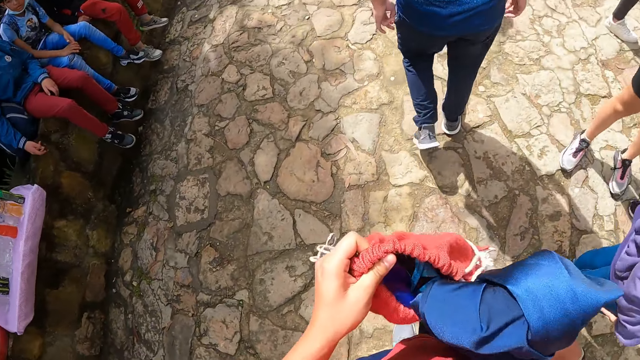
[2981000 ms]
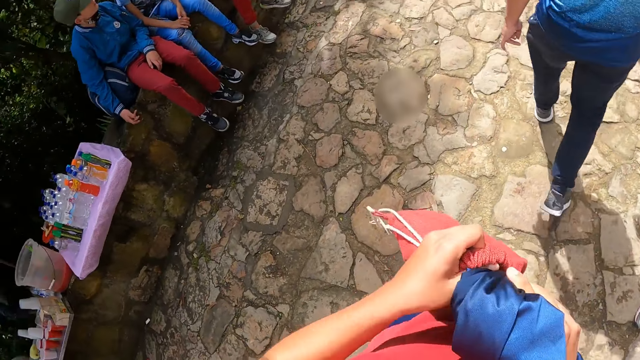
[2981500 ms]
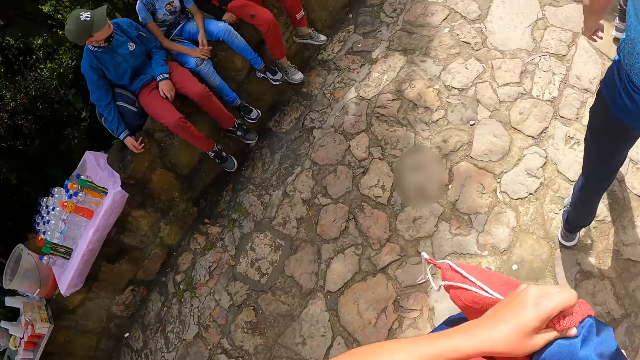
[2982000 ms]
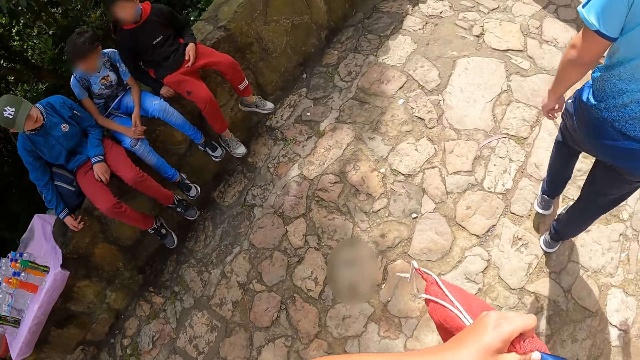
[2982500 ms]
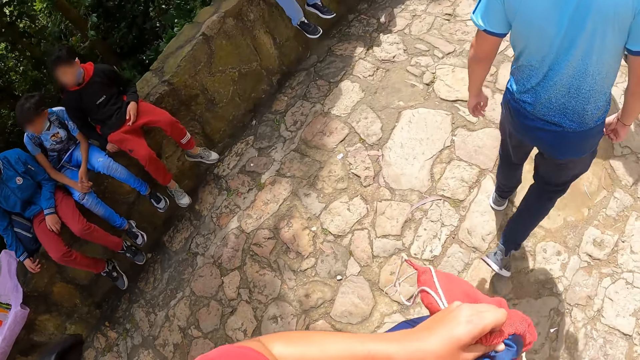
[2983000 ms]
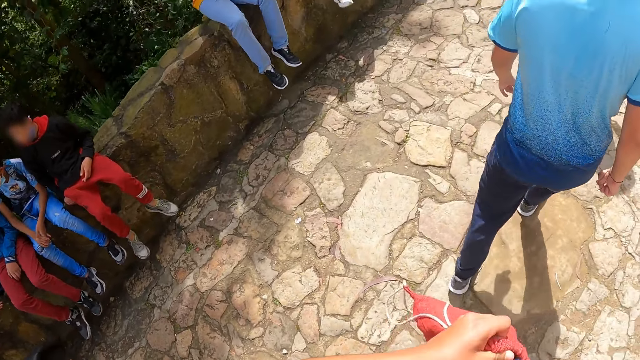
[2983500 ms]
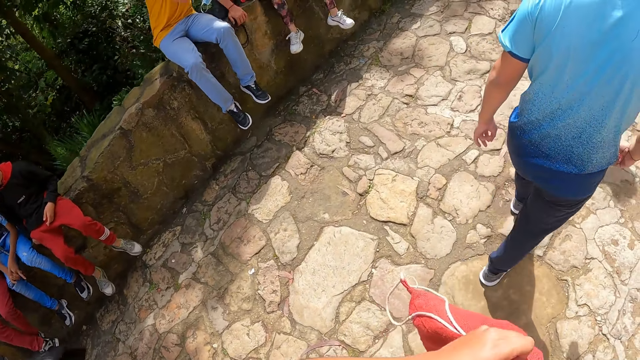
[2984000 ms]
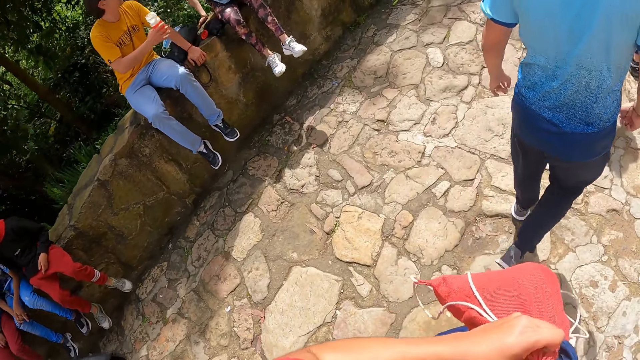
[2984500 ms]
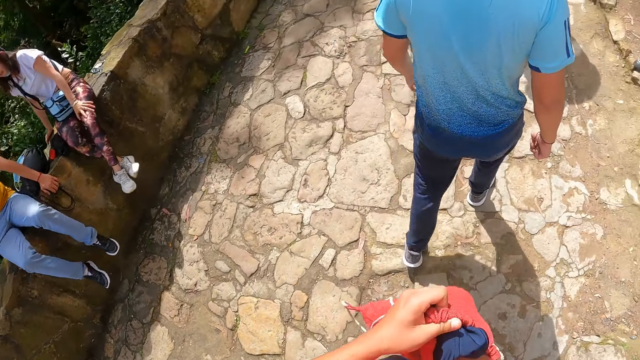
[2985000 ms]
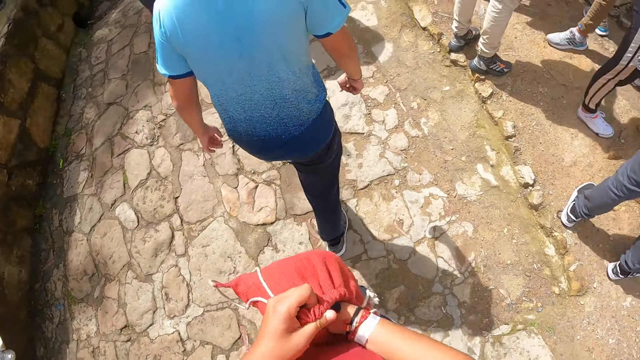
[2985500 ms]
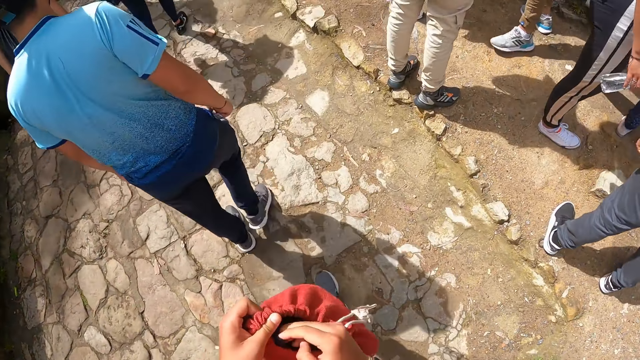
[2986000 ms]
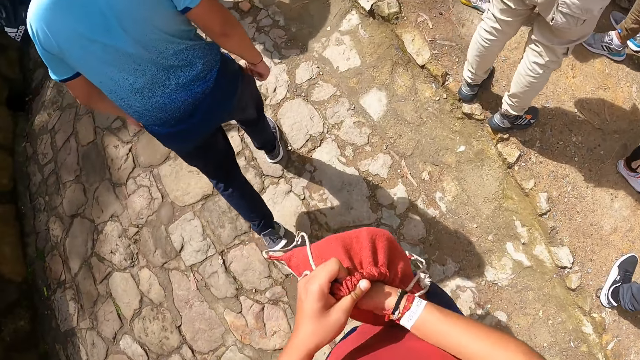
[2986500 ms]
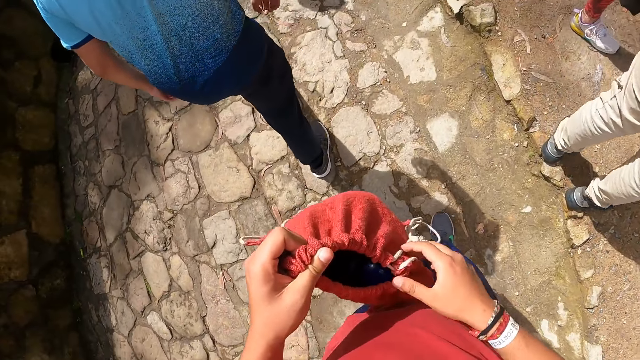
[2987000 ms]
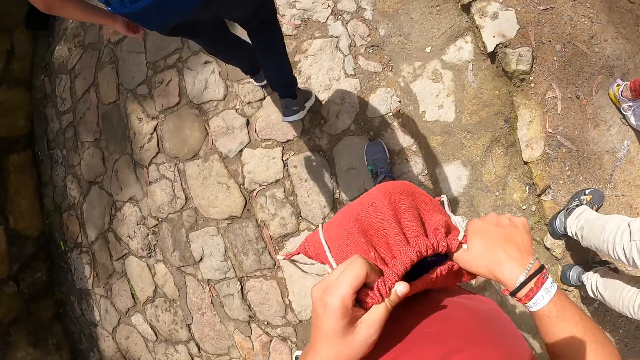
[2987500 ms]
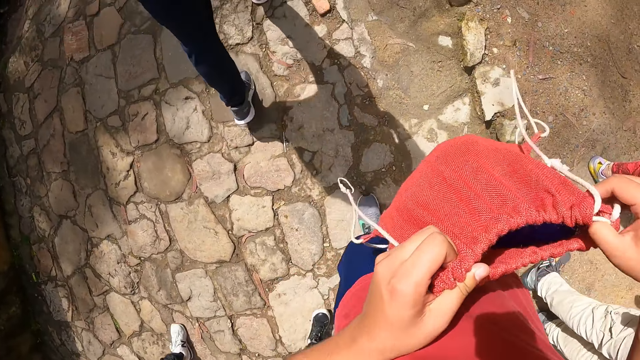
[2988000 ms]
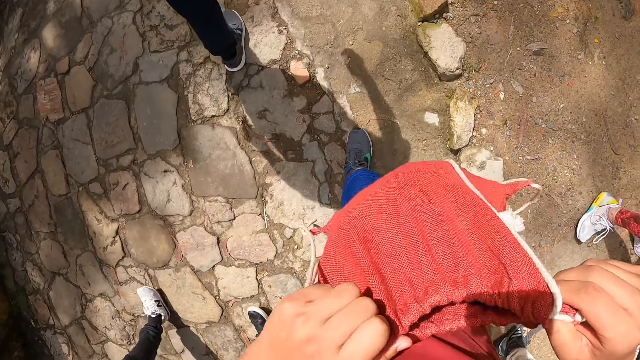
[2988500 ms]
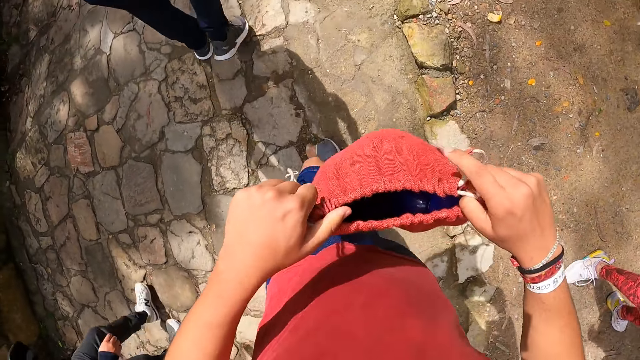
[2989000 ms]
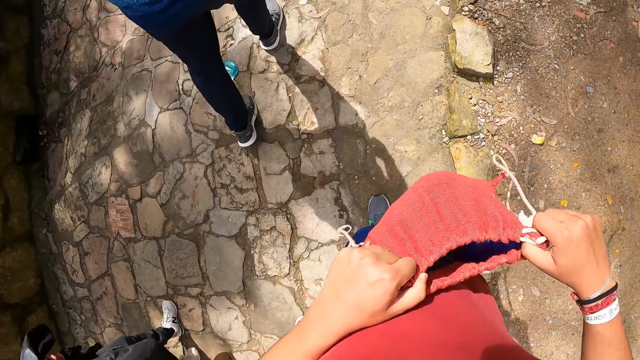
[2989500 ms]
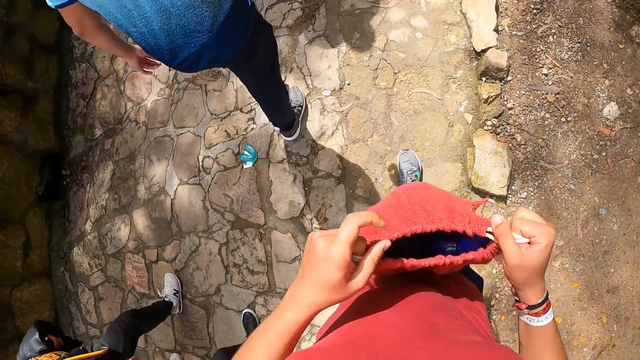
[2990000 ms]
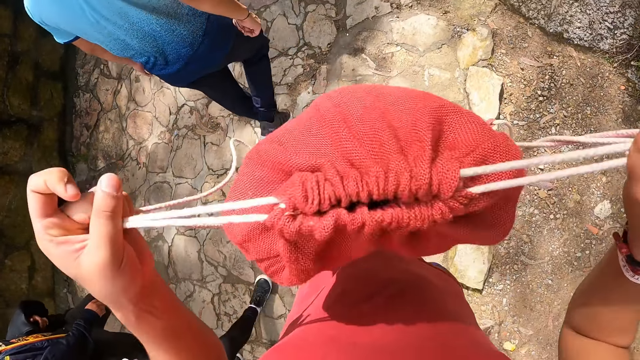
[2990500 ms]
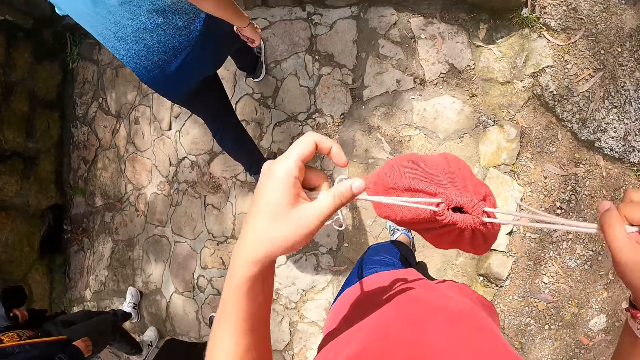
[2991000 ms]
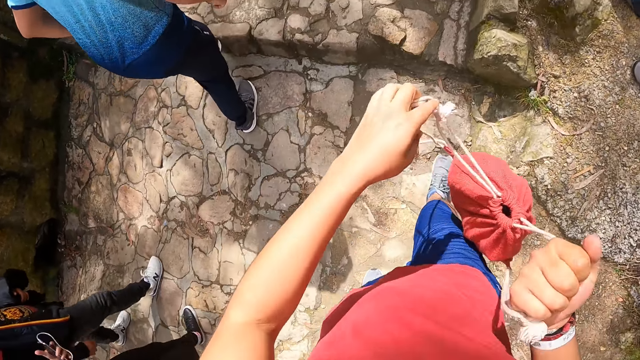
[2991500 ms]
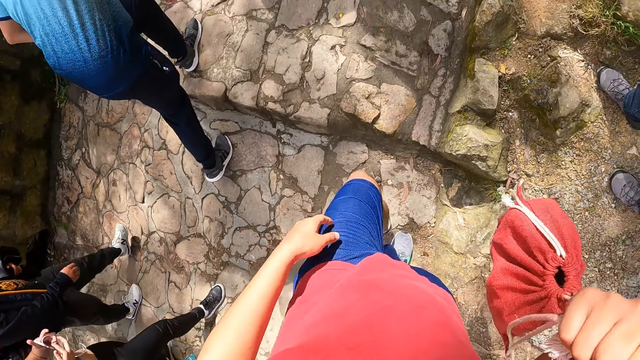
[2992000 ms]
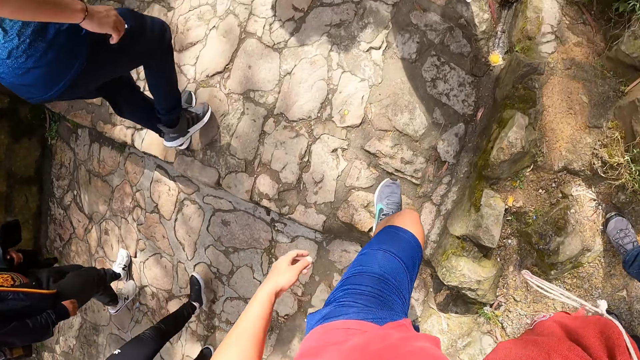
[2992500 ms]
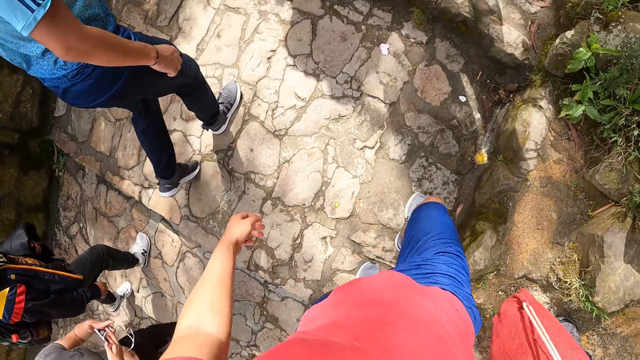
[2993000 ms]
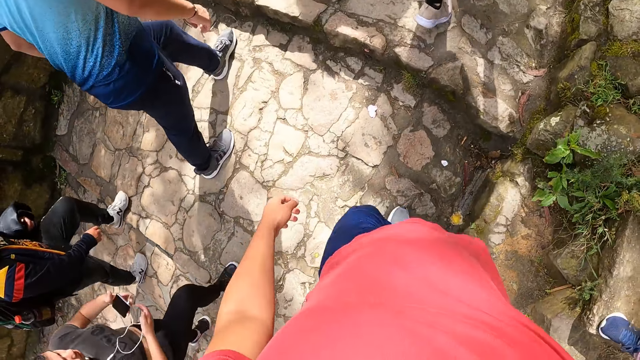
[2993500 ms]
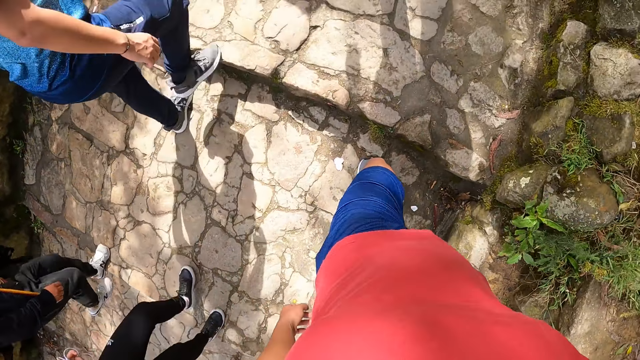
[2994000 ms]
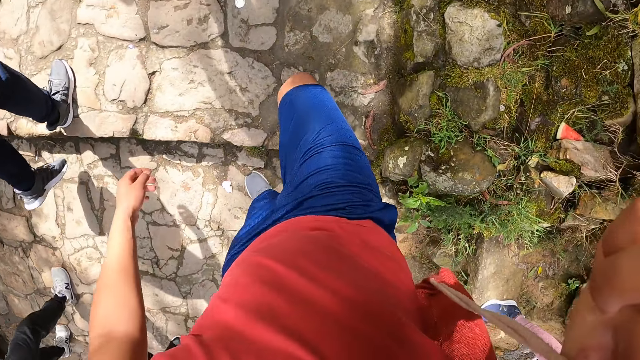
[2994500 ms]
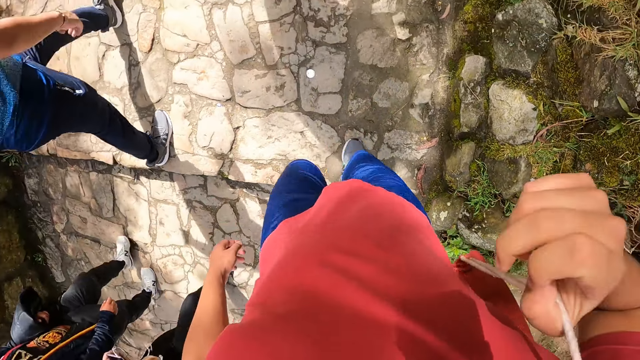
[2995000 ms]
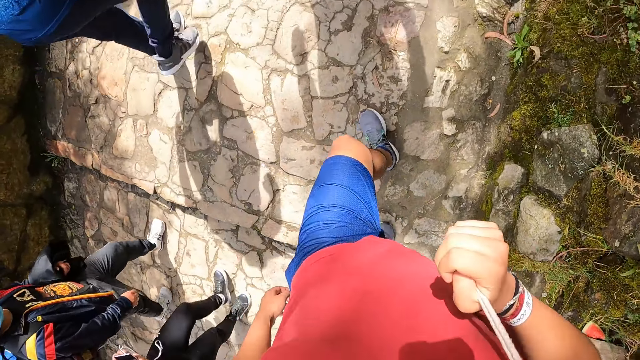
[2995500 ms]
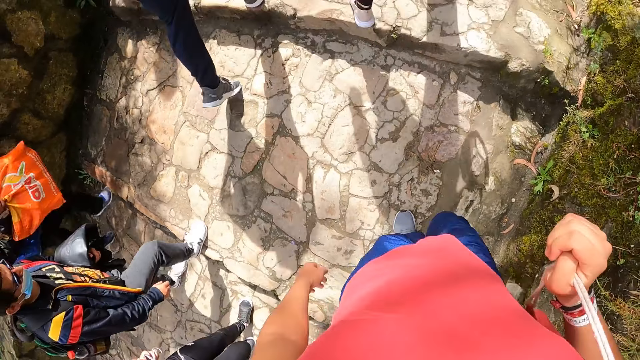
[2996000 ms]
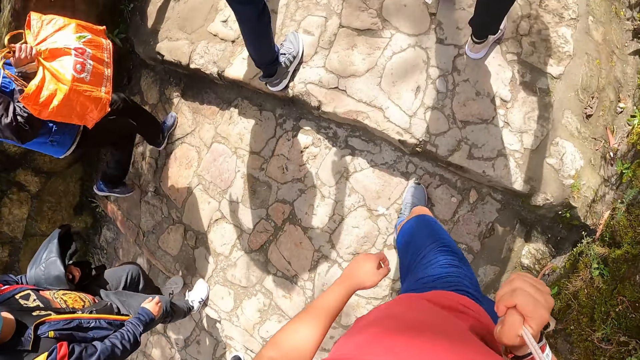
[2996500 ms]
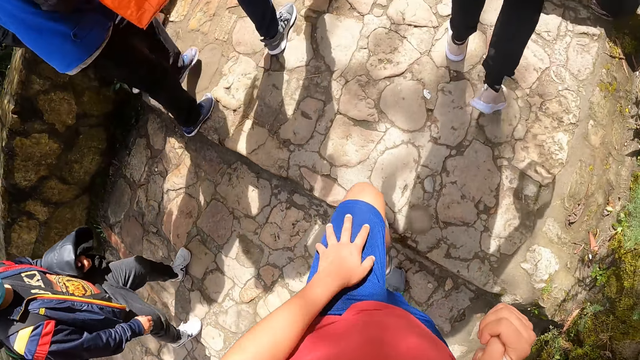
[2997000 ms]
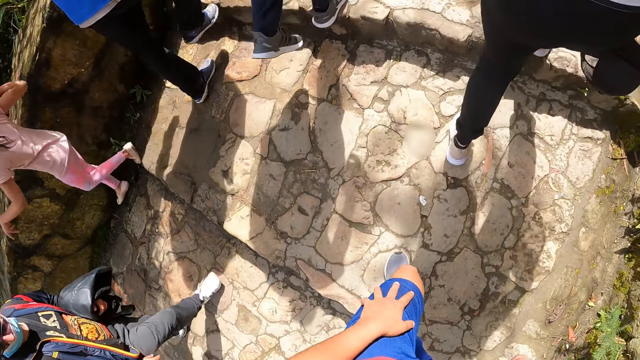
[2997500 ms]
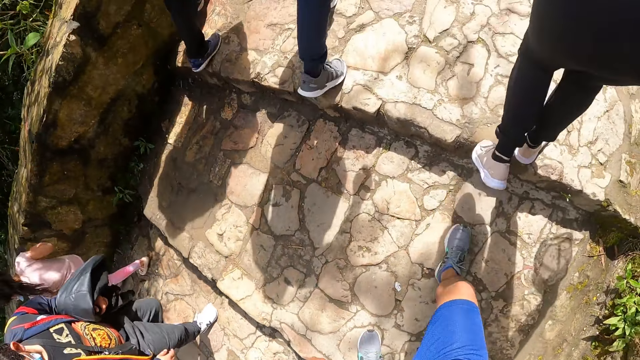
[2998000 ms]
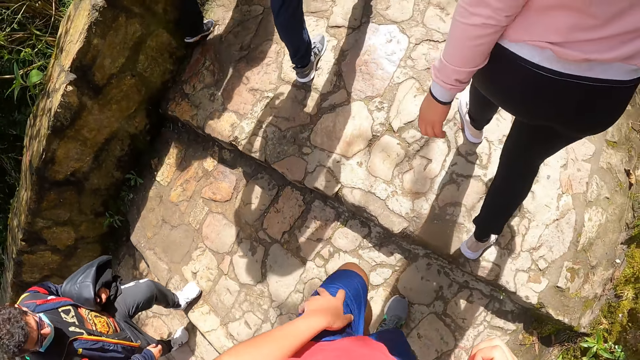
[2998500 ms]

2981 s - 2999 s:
The camera wearer puts the jacket in his right hand into the knapsack in his left hand. He closes the bag with both hands. He carries the bag on his back with his left hand. He walks on the pavement.
